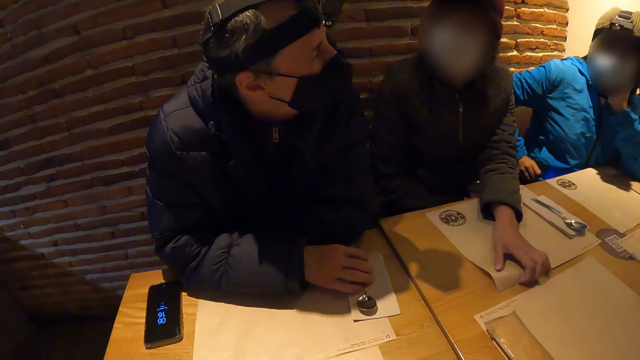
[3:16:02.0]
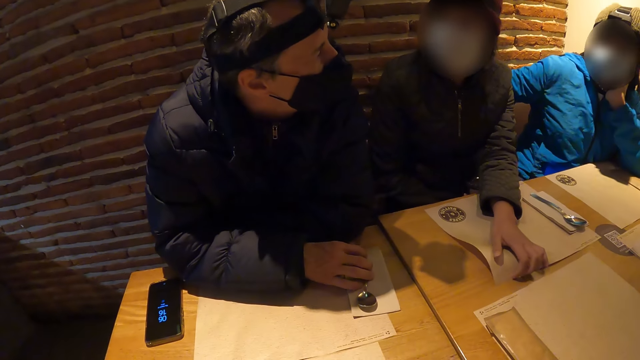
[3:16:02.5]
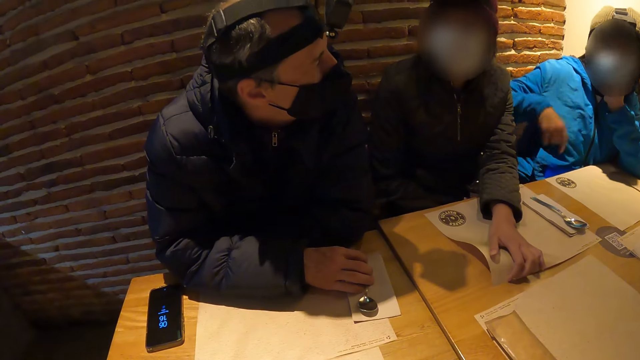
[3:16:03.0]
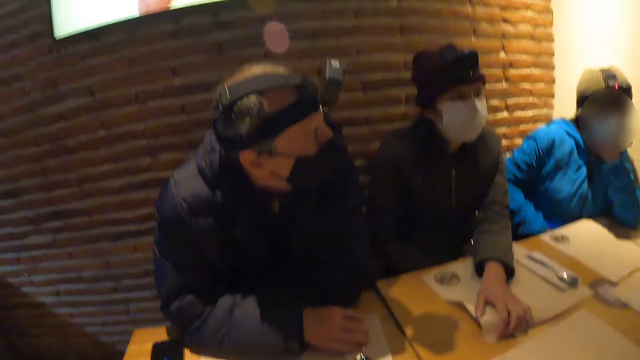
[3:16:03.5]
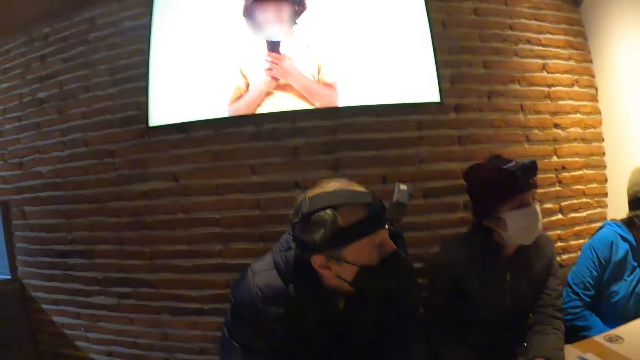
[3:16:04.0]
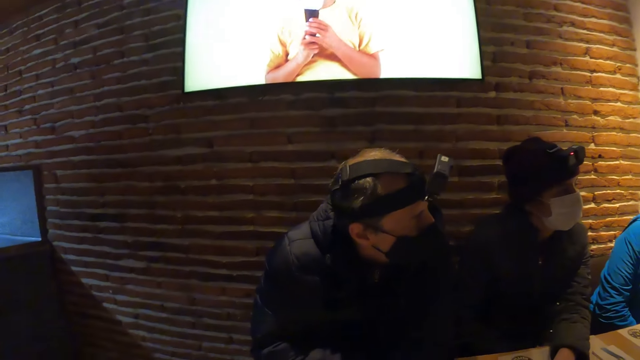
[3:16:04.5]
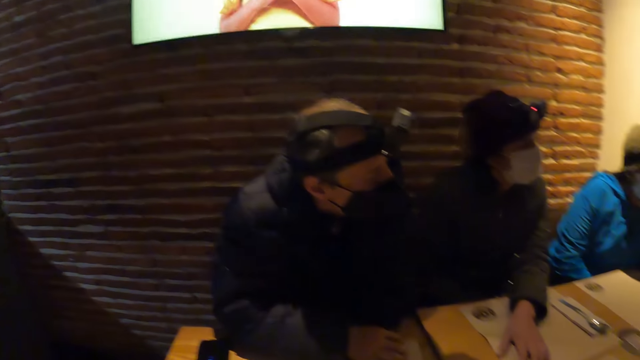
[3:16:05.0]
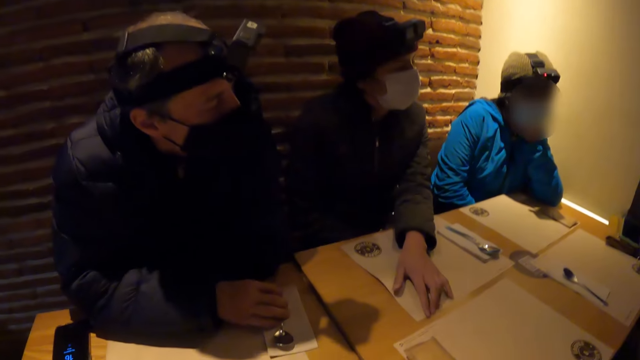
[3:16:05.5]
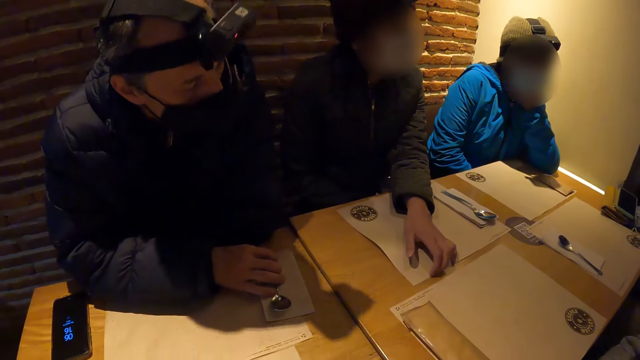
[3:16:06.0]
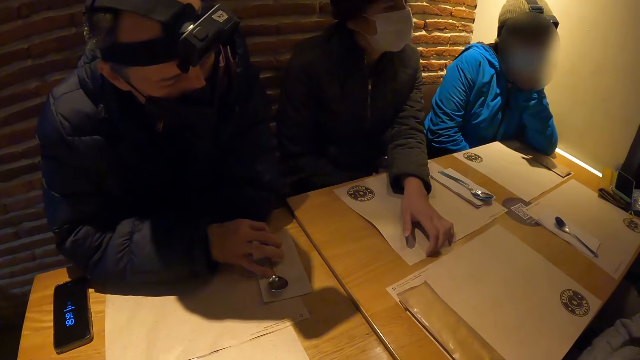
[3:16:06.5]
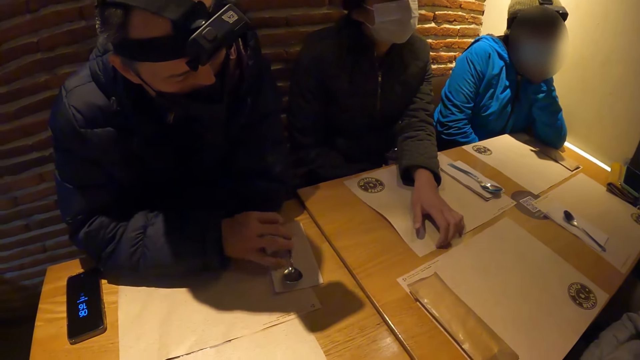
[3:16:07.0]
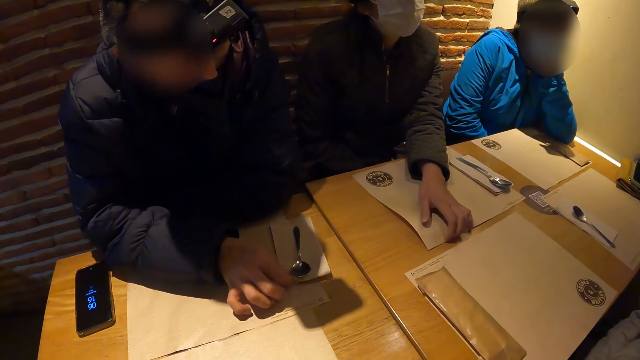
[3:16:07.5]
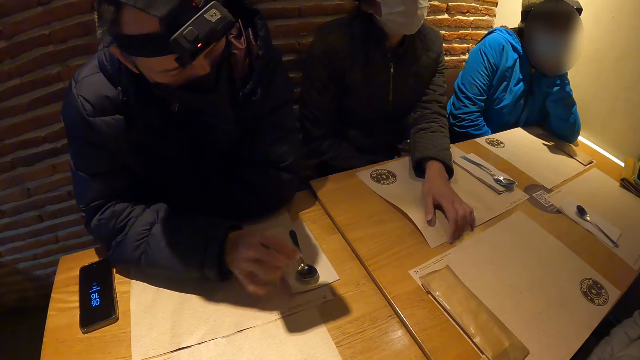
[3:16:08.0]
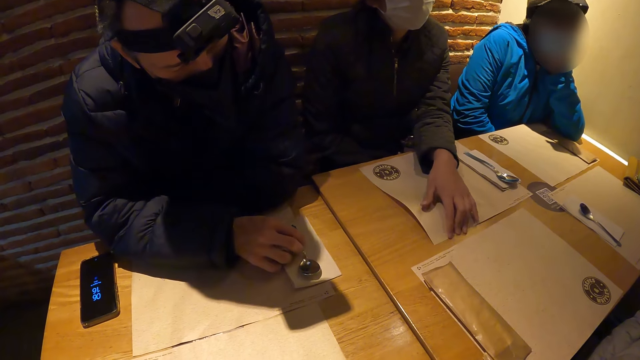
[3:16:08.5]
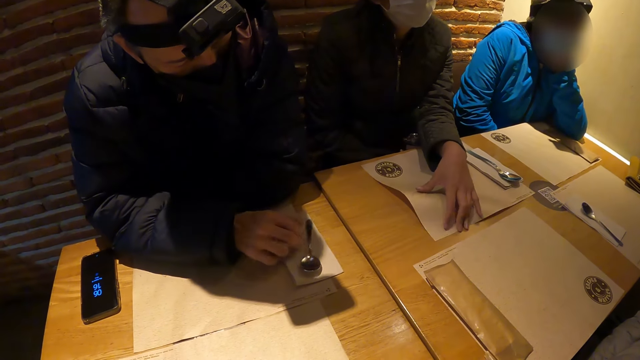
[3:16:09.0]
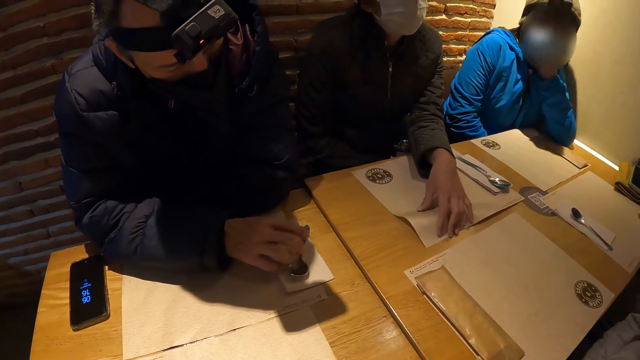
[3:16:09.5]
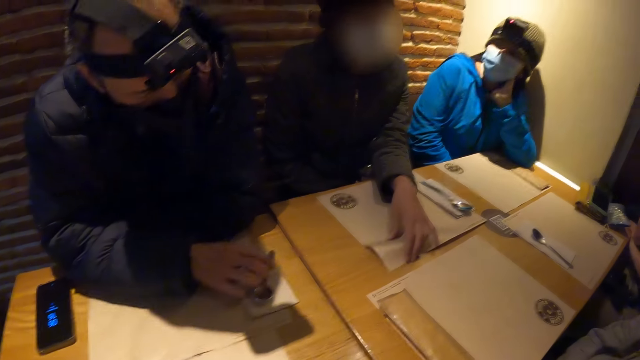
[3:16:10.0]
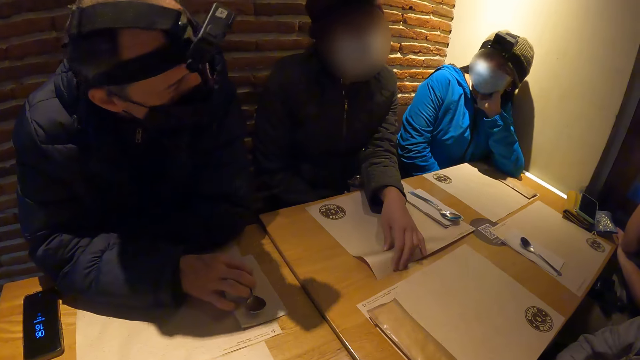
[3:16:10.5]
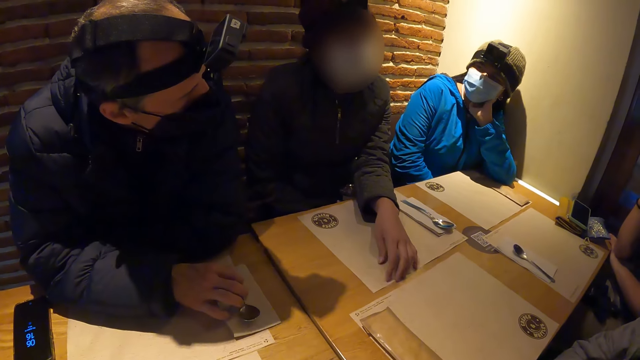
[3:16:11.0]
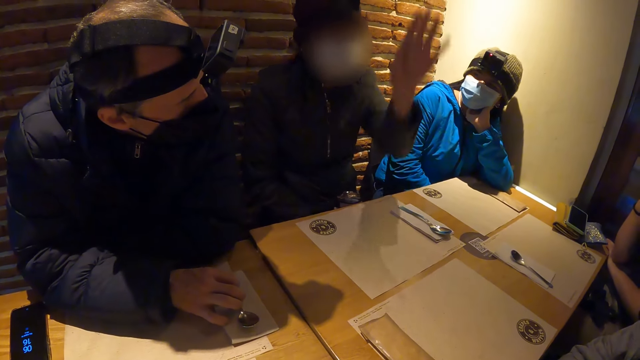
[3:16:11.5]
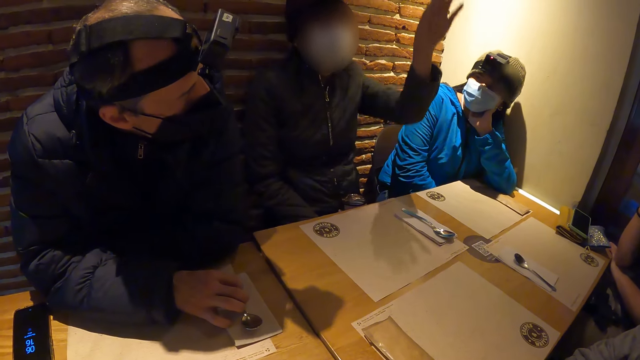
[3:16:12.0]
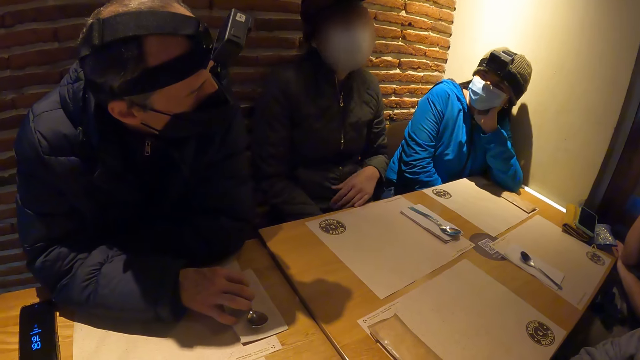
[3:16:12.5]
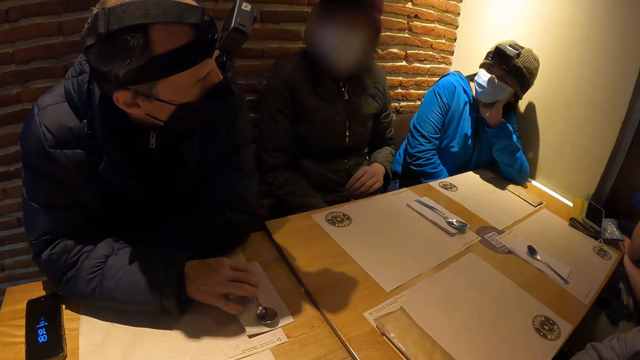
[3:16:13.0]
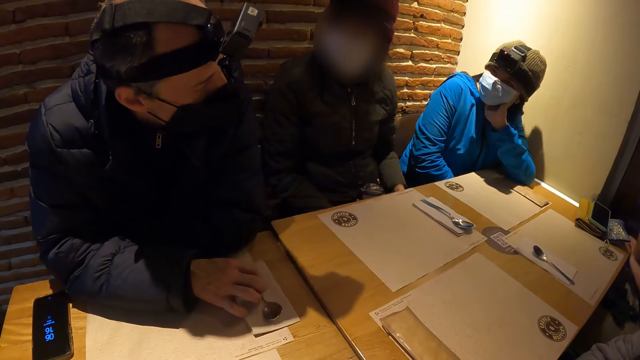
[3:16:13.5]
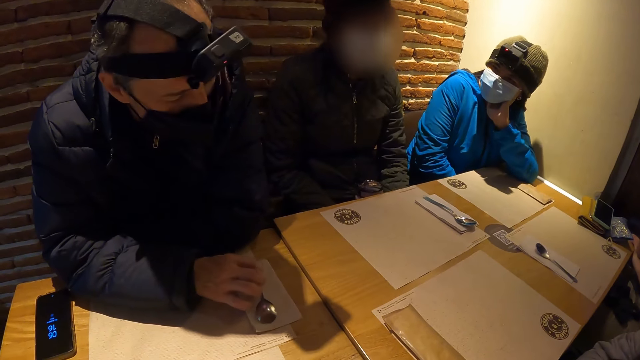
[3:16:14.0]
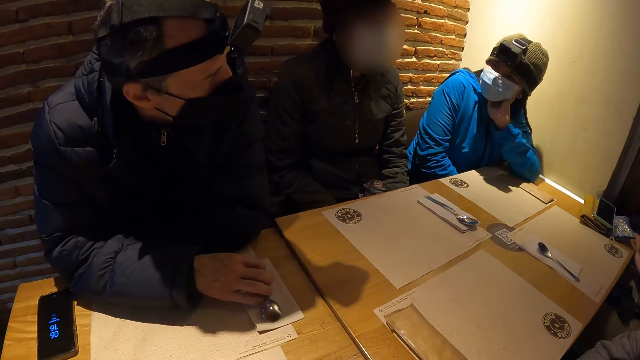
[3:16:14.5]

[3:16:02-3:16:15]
The camera wearer watches television. A man moves the napkin on the table with his right hand. A woman squeezes the table mat on the table with her left hand. Another woman converses with the camera wearer and the group of people at the table. The man looks at the first woman. The first woman raises her left hand. Another man raises the hand.

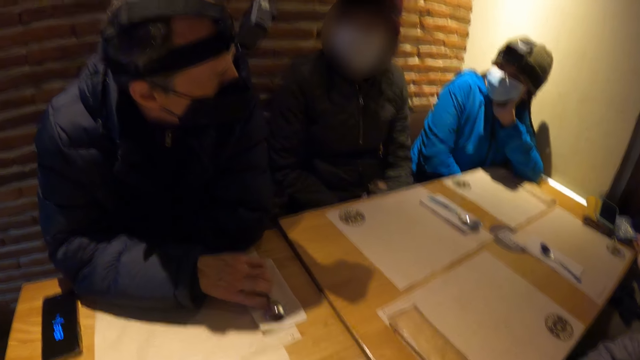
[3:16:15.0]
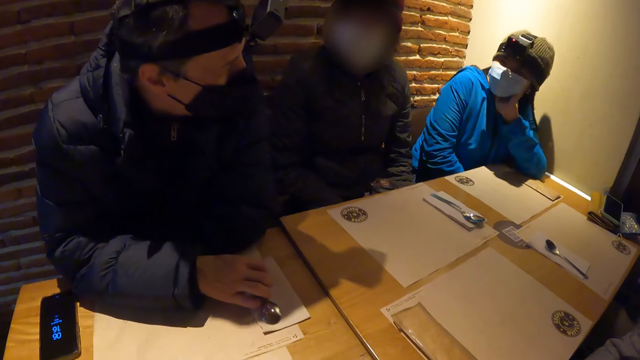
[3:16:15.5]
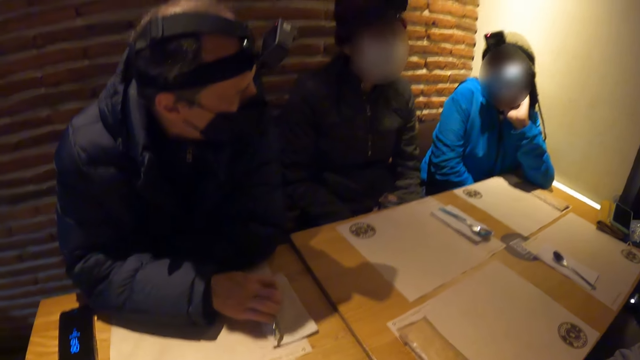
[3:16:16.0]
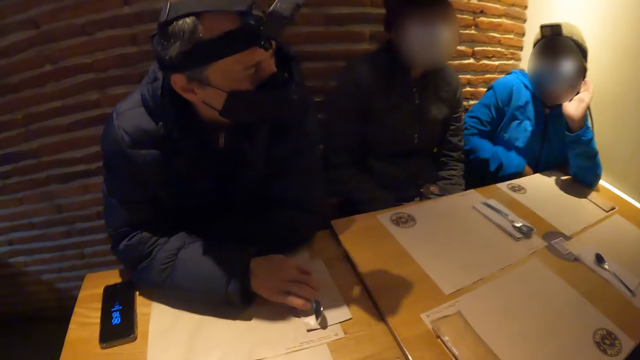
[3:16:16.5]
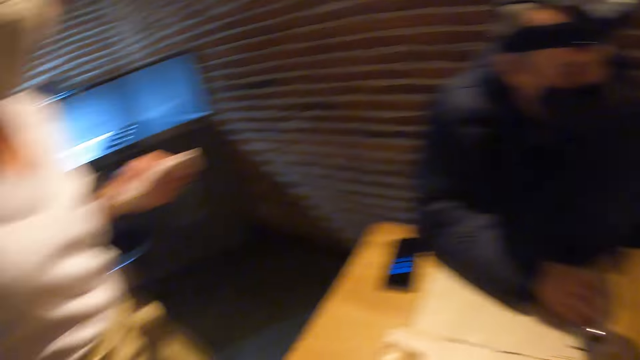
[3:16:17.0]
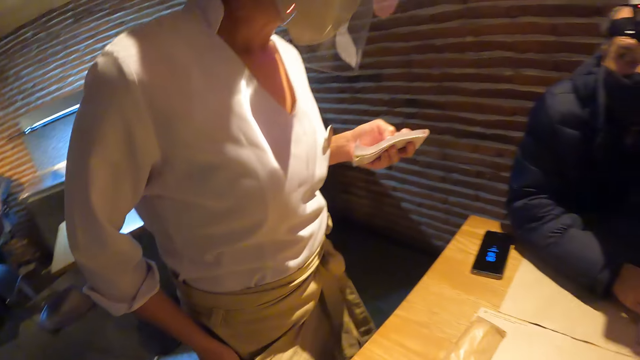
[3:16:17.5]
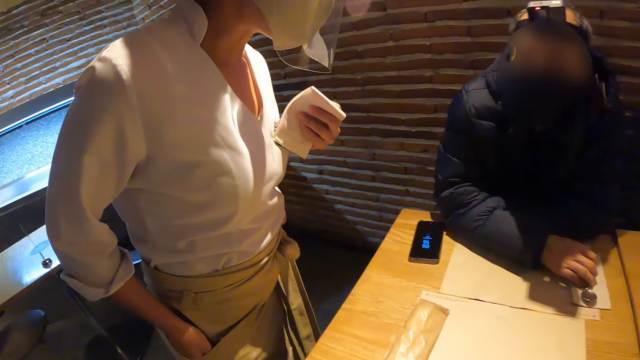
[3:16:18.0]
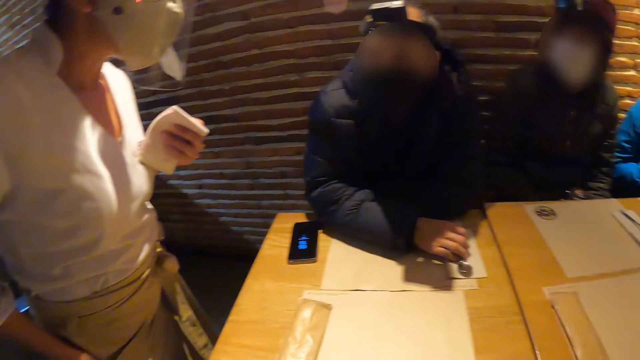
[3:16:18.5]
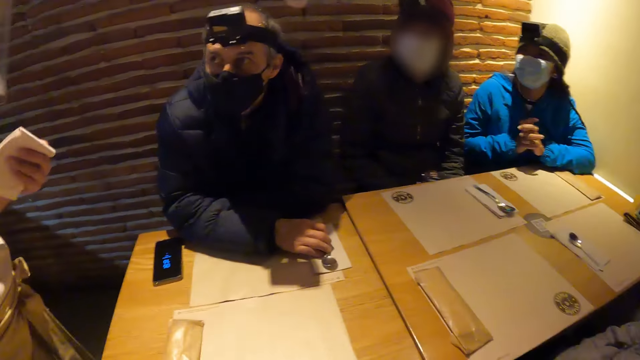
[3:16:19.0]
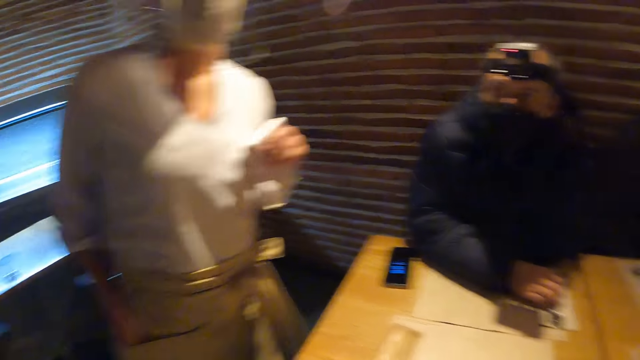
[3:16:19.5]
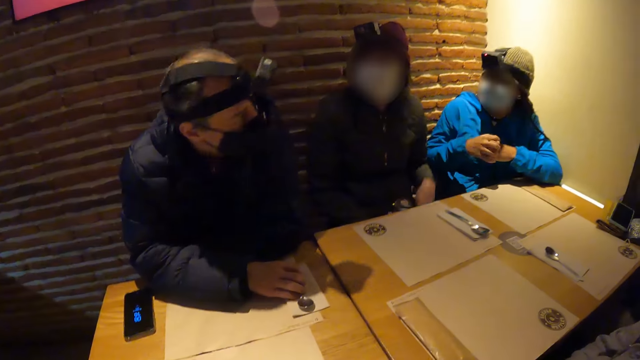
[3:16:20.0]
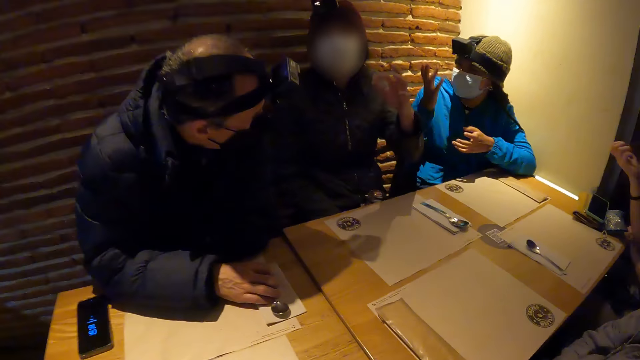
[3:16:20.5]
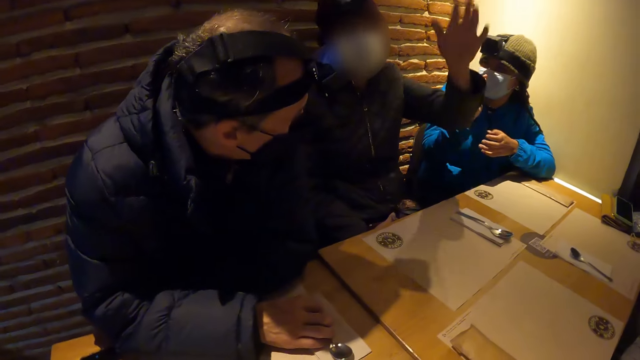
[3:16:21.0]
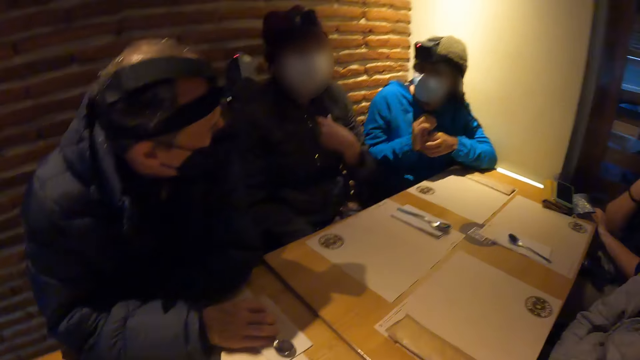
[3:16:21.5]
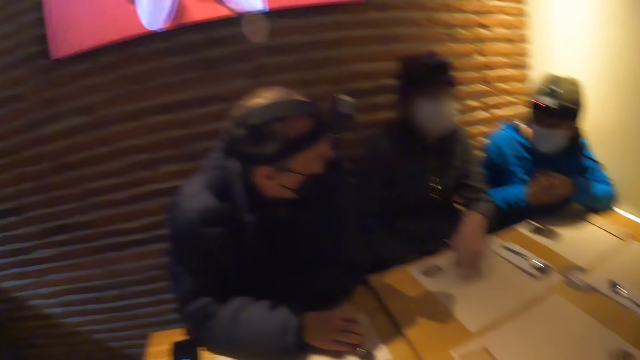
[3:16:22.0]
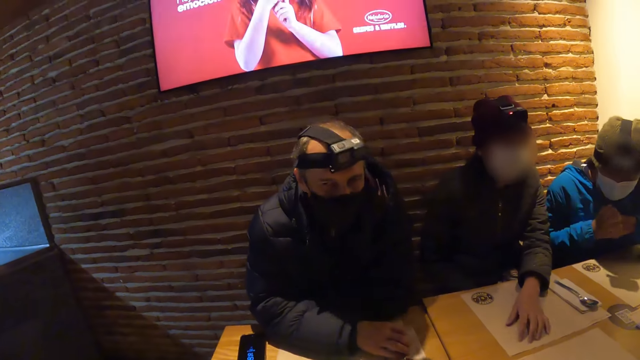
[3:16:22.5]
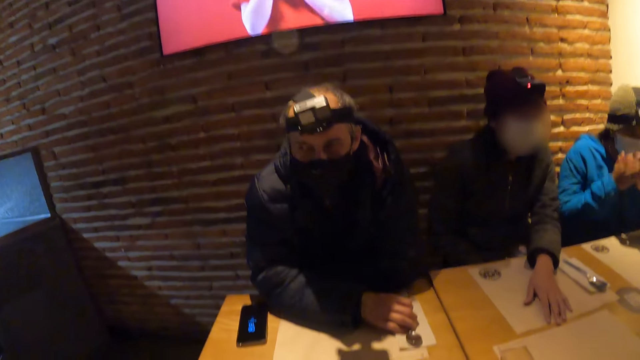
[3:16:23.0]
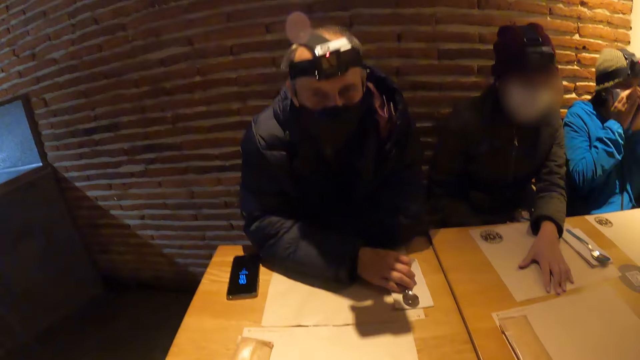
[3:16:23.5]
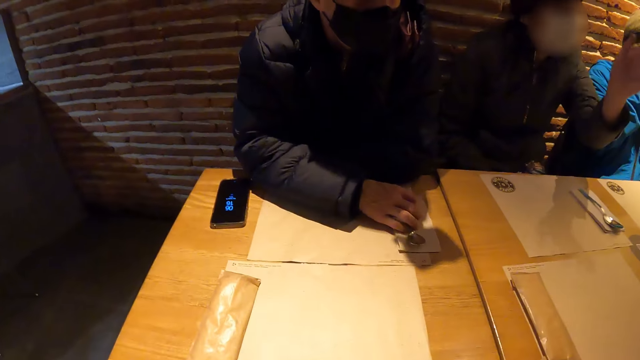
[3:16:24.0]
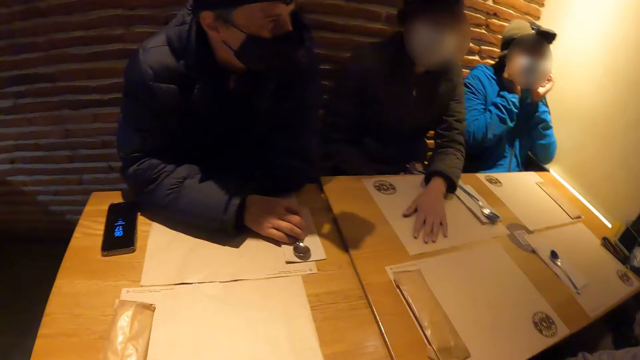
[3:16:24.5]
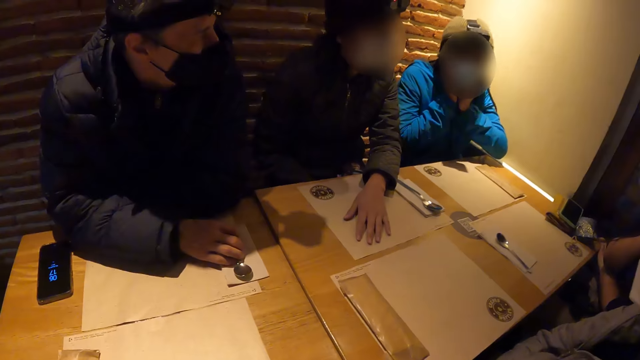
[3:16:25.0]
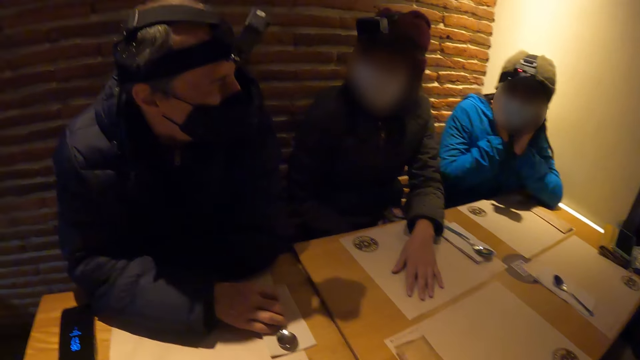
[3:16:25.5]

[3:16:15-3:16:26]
A woman converses with a man. The camera wearer looks at a waitress. They converse with the group of people at the table. Another woman gestures. Another man gestures. A third woman places her left hand on the table mat.
